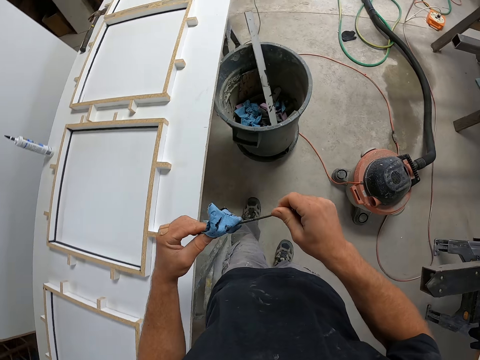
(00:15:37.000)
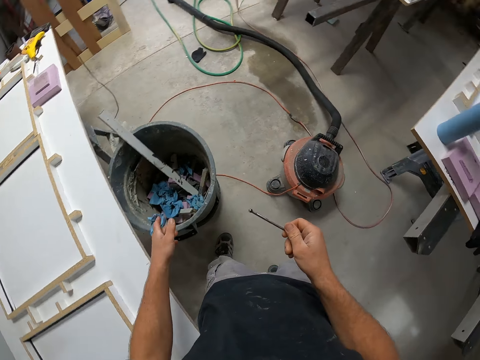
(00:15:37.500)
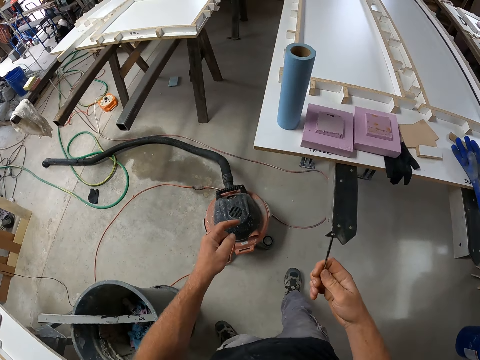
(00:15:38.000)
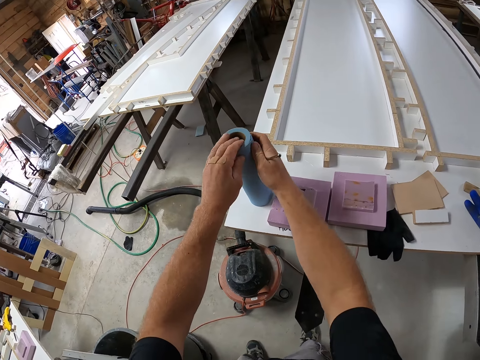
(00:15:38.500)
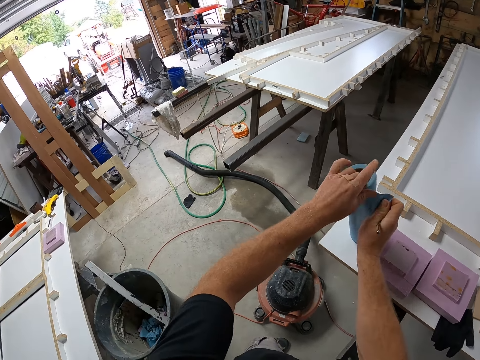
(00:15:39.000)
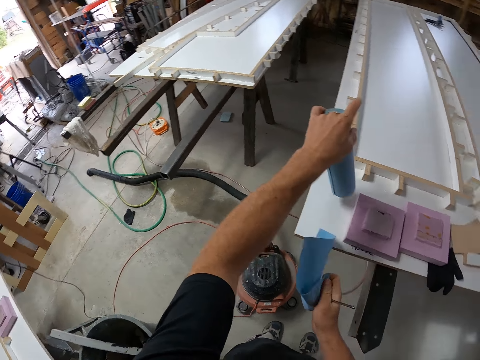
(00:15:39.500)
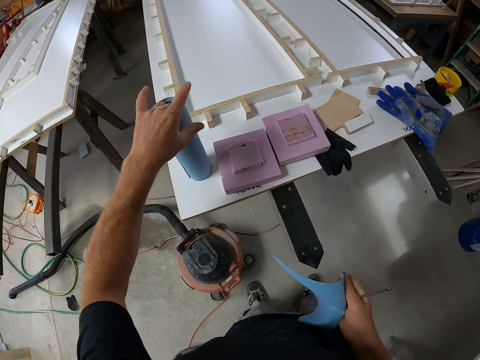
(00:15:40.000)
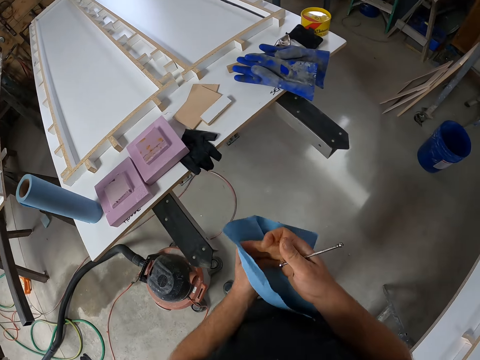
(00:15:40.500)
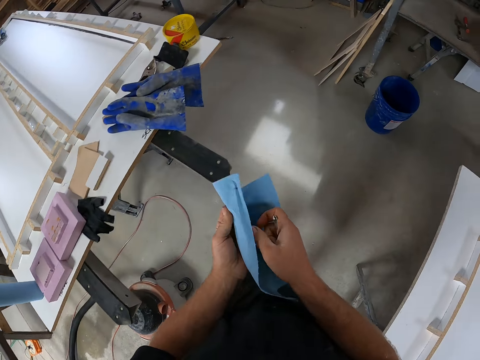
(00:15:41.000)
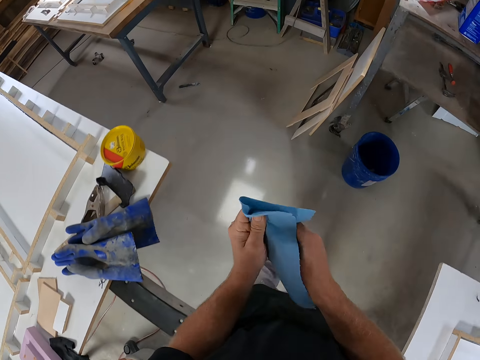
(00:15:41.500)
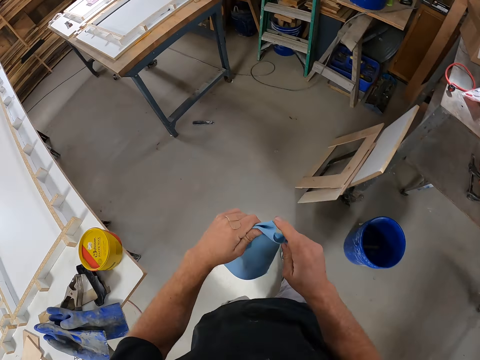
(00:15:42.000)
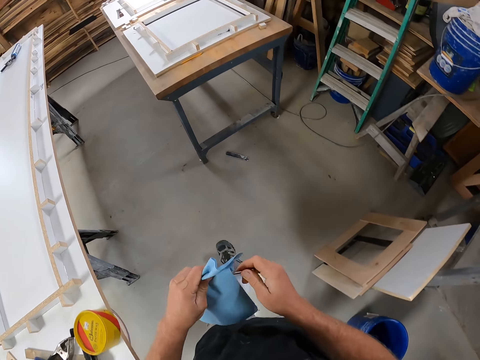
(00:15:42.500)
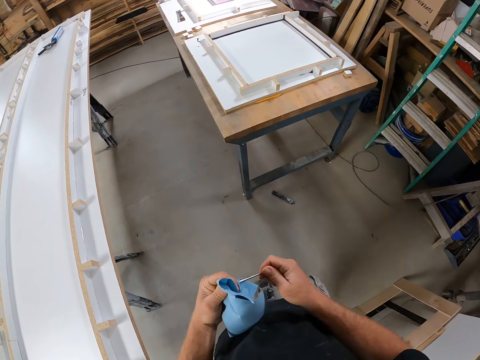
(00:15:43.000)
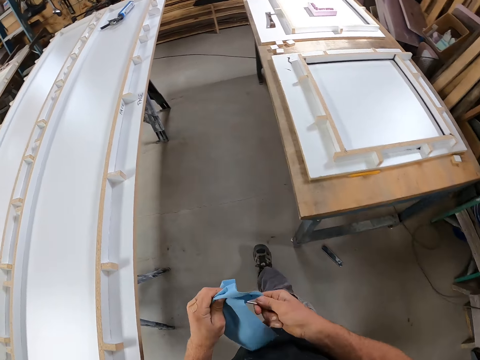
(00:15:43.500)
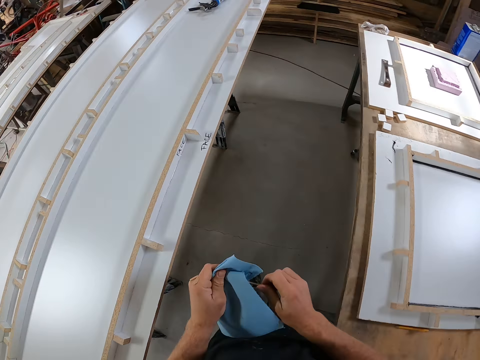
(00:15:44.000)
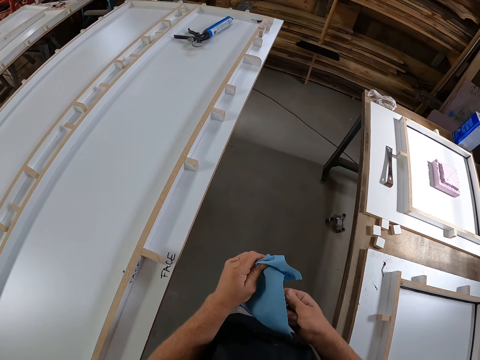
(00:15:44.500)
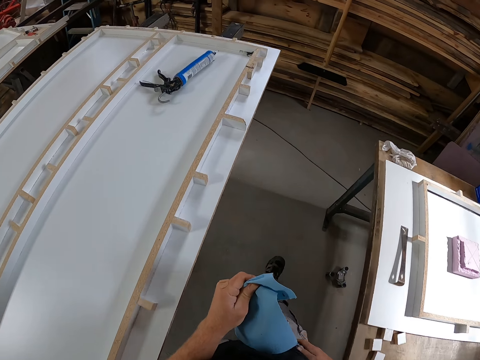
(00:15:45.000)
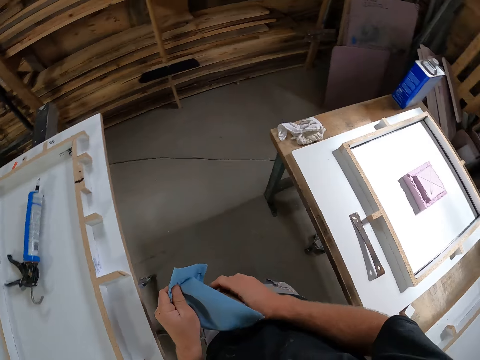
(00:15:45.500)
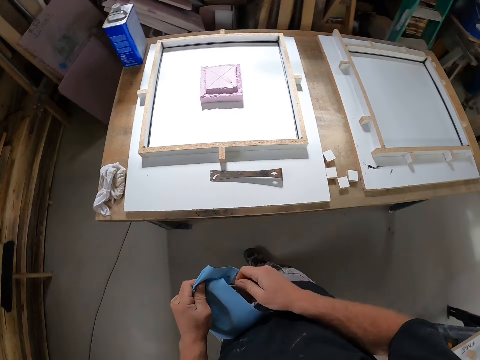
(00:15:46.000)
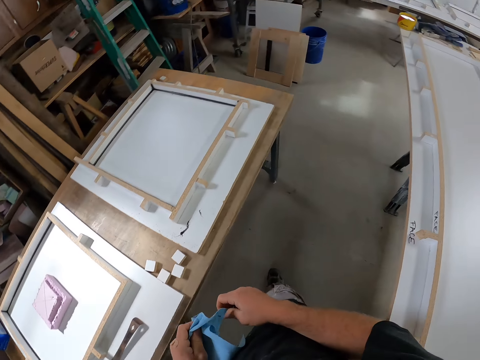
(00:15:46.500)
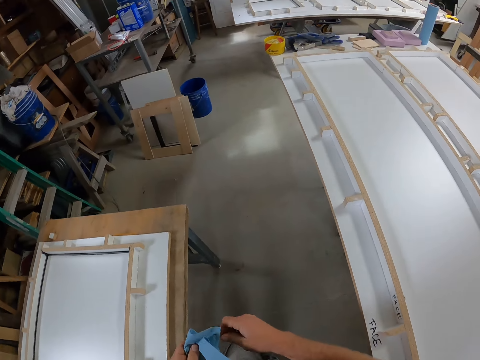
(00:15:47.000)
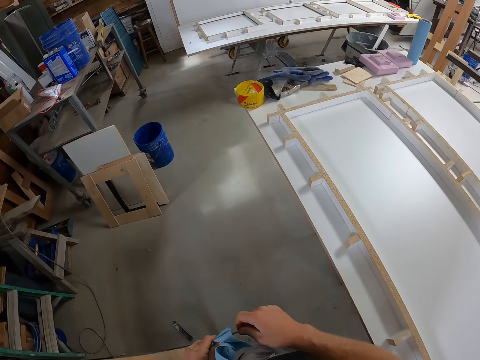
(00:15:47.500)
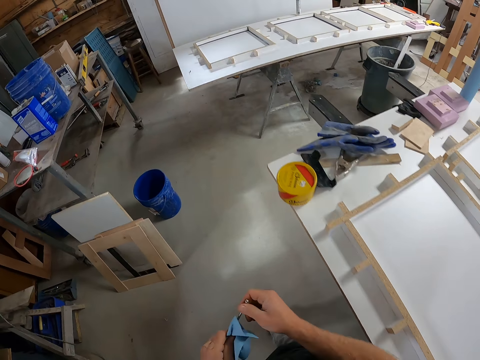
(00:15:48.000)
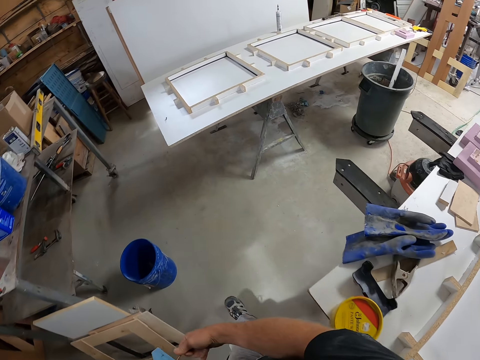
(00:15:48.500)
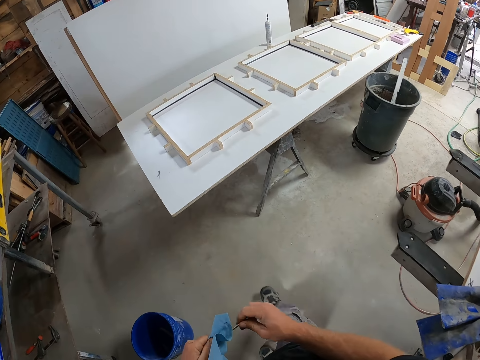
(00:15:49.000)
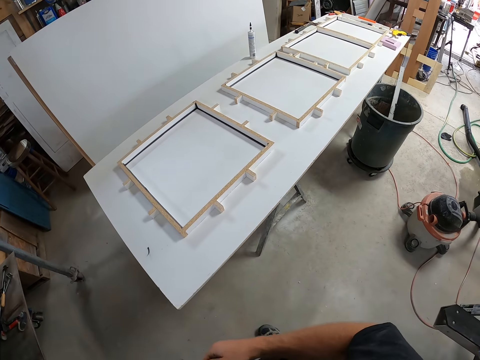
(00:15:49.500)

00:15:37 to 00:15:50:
The camera wearer drops the napkin inside the bin. They walk. They cut another sheet from the roll on the board. They walk. They clean the nail with the napkin. They walk.

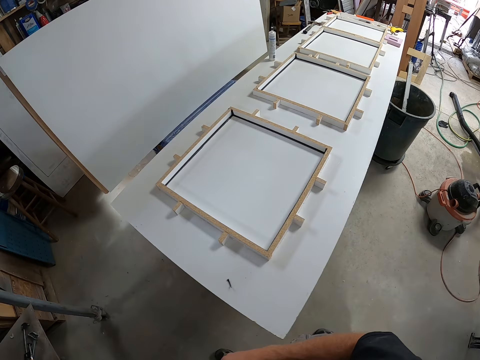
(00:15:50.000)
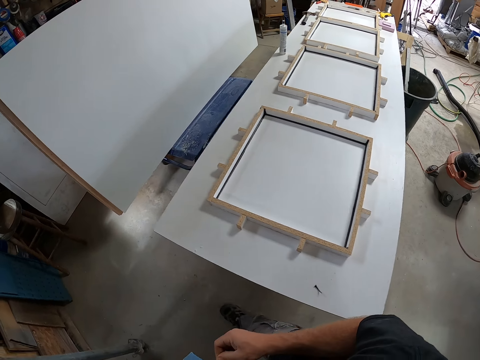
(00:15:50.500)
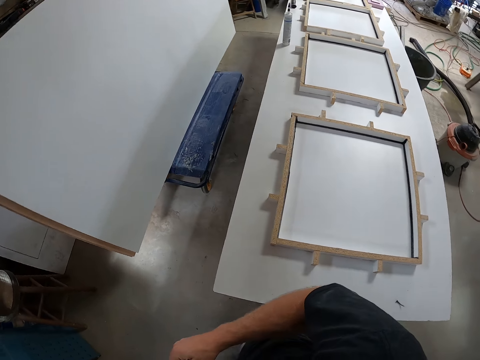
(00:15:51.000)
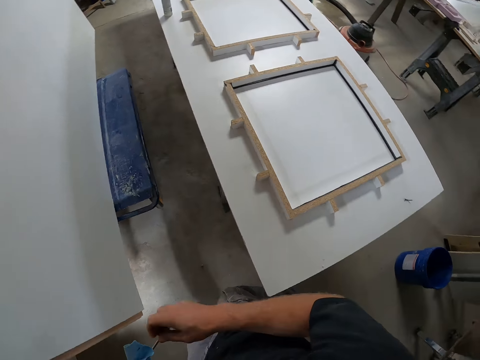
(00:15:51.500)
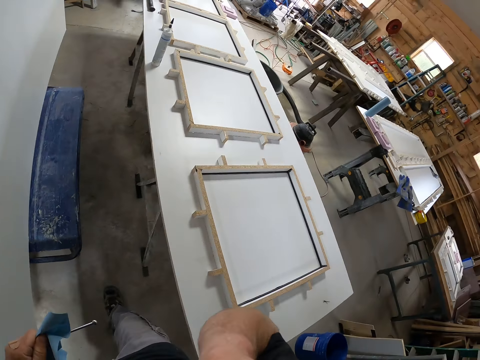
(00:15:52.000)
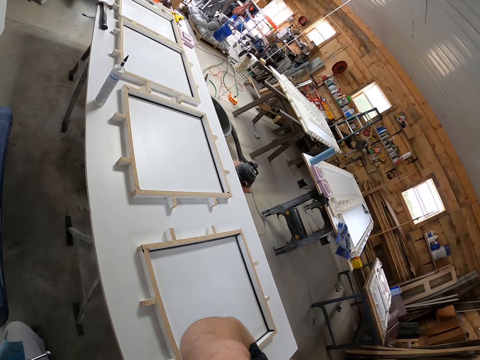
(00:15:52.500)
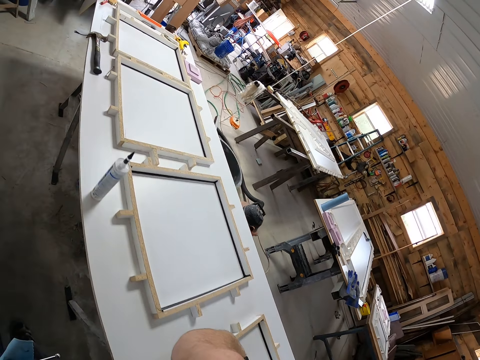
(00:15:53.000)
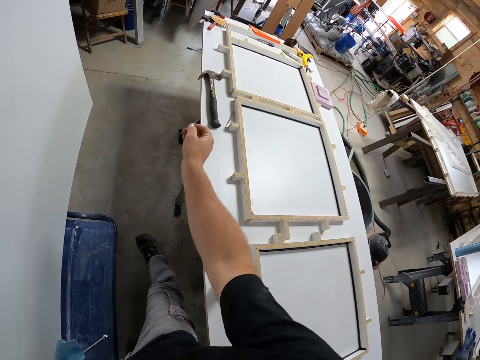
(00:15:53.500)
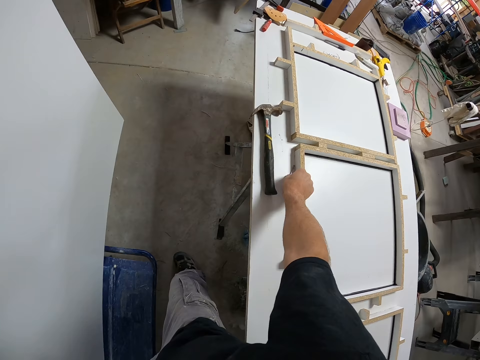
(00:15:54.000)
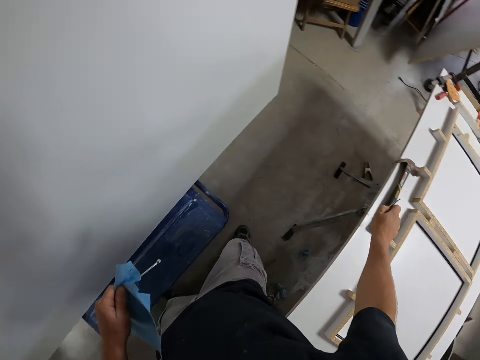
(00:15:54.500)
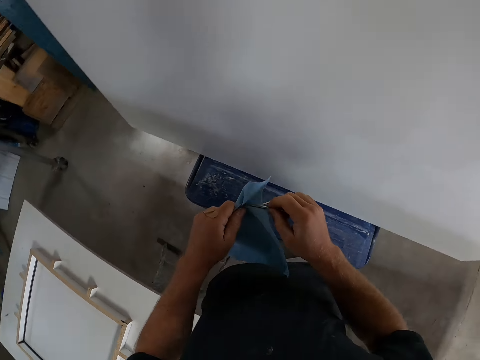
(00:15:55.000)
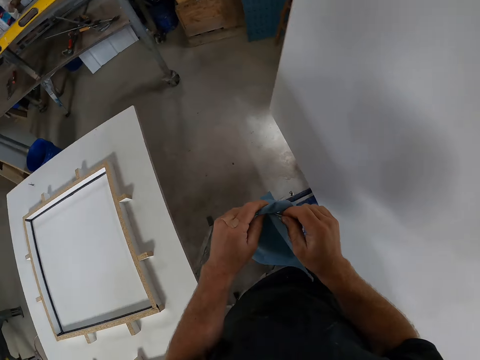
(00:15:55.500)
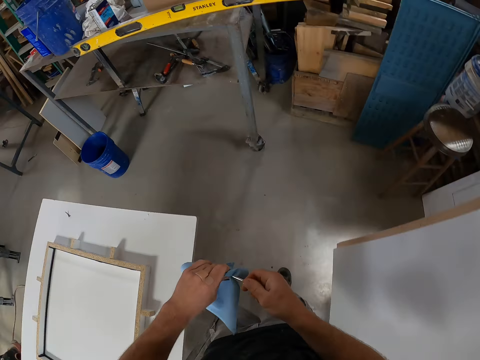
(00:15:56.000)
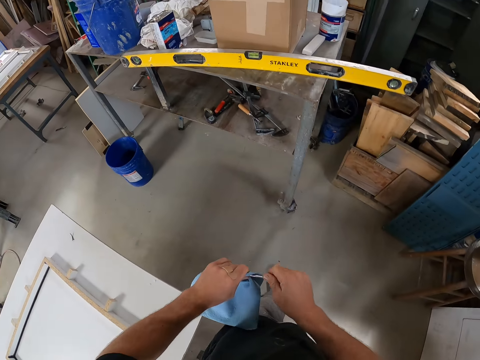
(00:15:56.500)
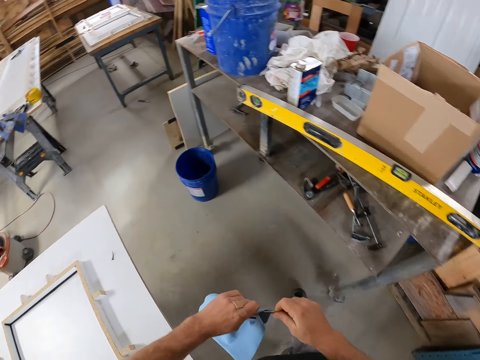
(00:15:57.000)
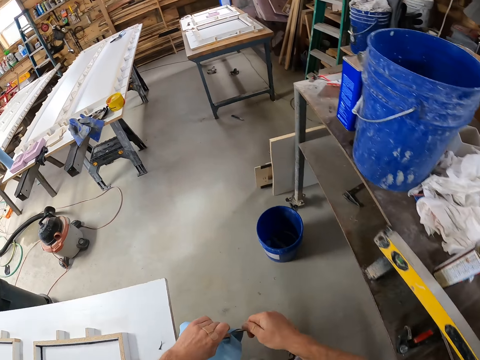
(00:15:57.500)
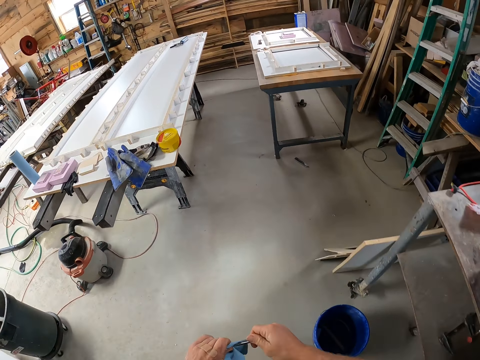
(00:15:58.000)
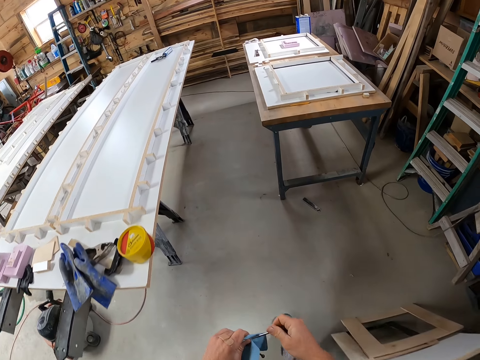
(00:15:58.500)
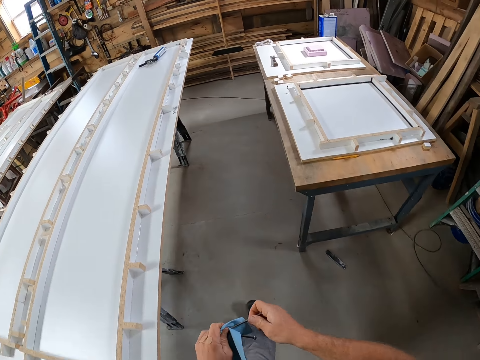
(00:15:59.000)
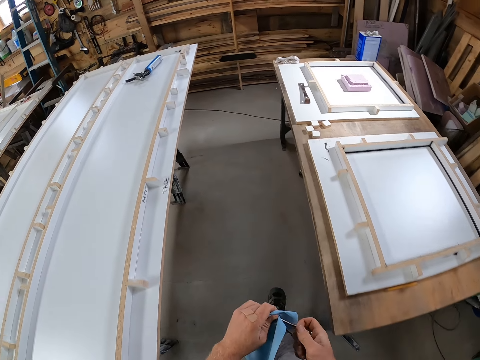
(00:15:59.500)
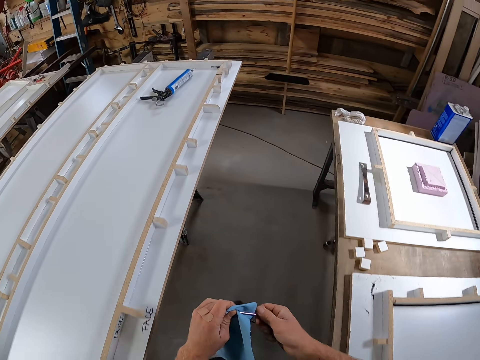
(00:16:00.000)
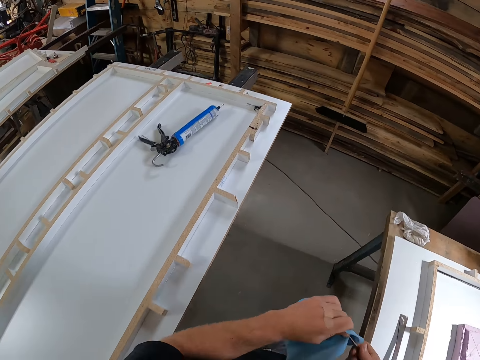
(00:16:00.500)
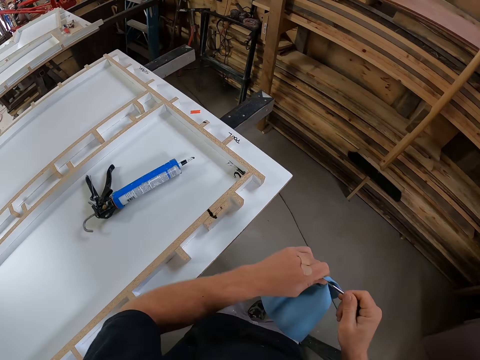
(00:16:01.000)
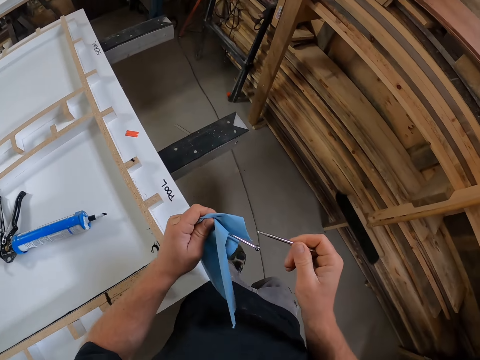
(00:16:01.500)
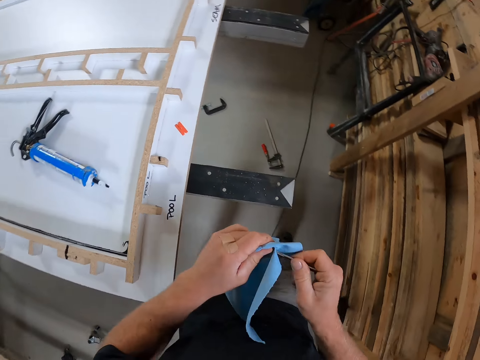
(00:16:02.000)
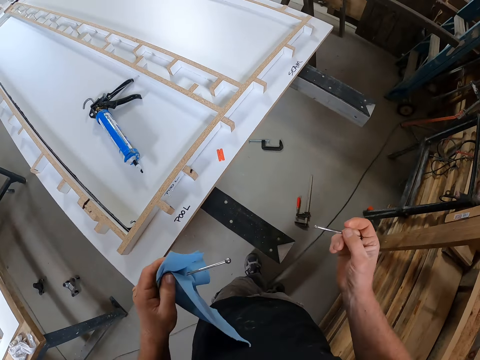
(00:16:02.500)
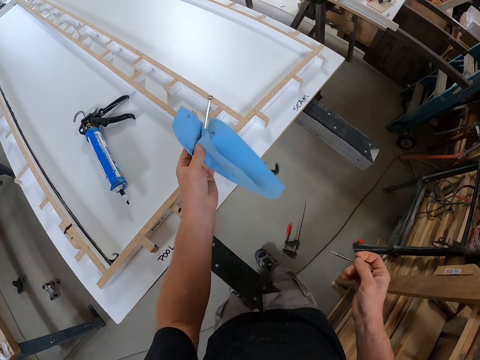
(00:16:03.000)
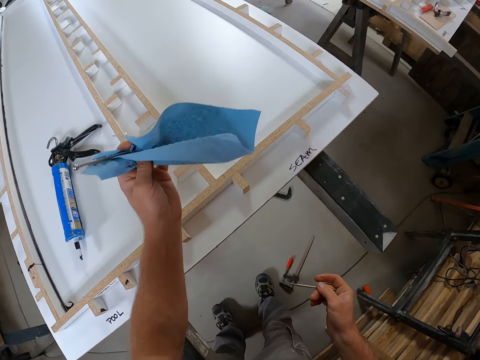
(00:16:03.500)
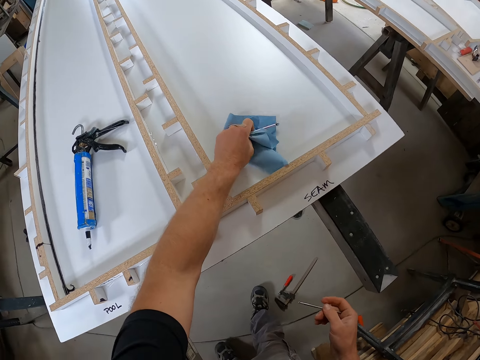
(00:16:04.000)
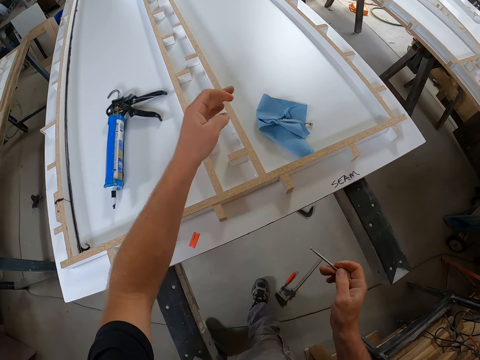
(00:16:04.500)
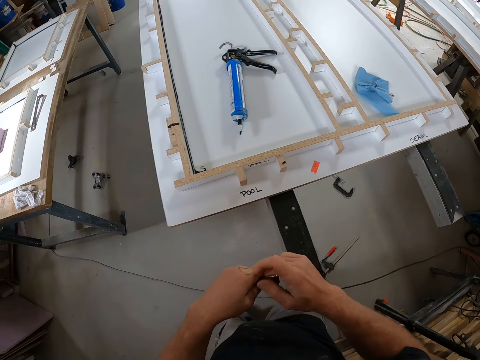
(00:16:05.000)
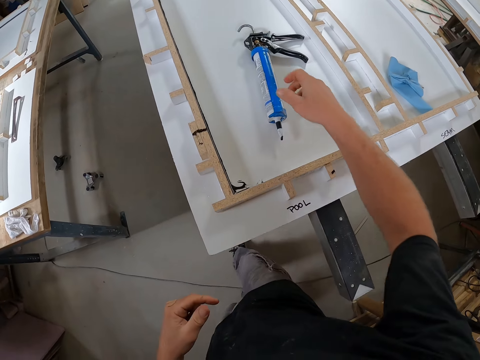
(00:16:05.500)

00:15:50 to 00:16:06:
The camera wearer walks around the workshop. They pick up another one on another board. They clean the nail with the napkin. They walk around the workshop. They drop the nail and the napkin on the board.
